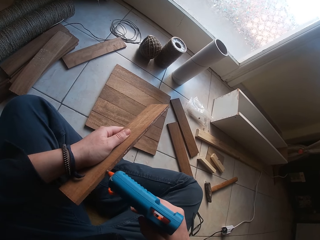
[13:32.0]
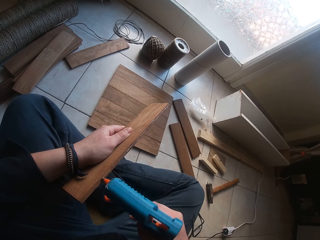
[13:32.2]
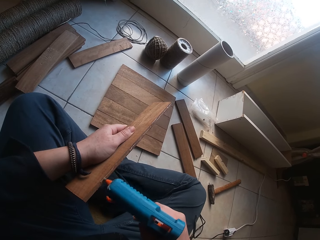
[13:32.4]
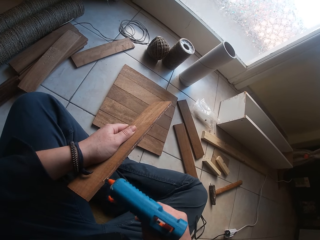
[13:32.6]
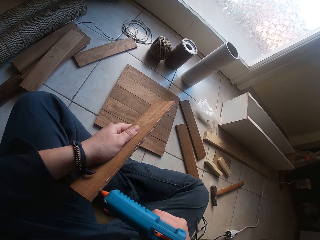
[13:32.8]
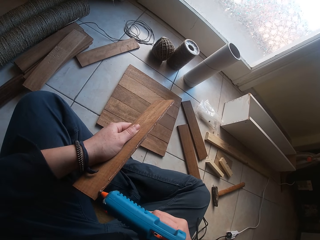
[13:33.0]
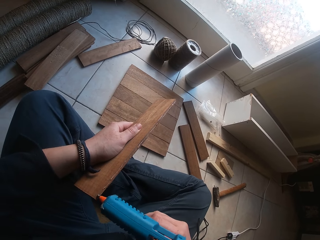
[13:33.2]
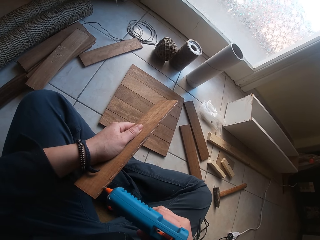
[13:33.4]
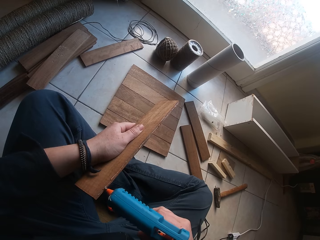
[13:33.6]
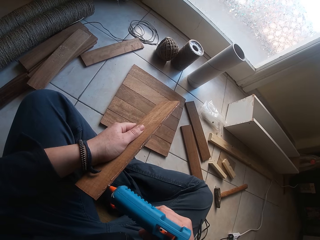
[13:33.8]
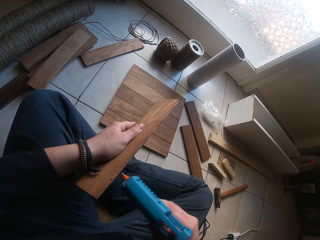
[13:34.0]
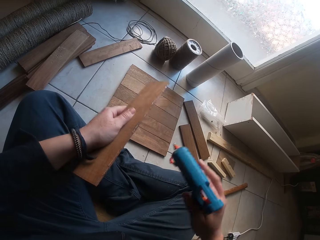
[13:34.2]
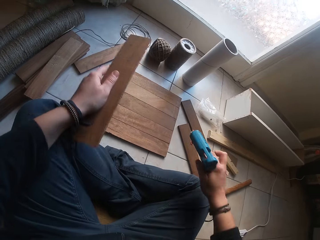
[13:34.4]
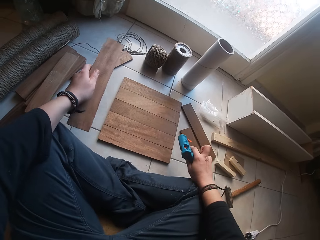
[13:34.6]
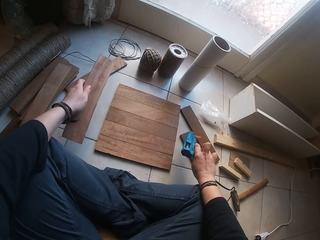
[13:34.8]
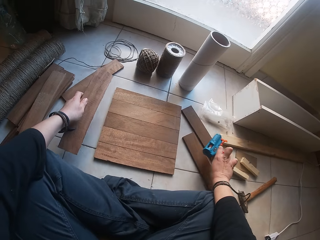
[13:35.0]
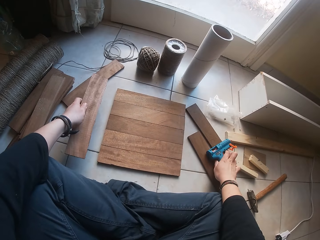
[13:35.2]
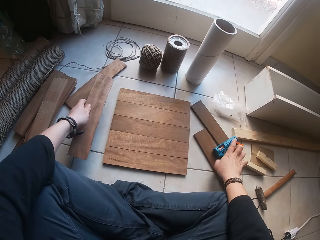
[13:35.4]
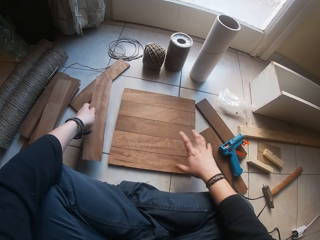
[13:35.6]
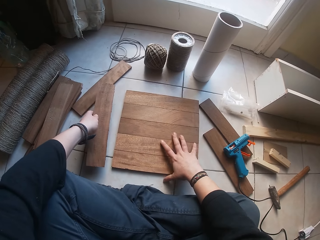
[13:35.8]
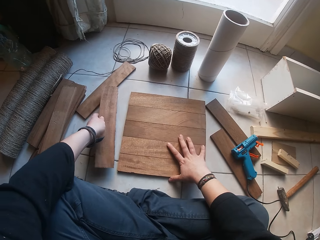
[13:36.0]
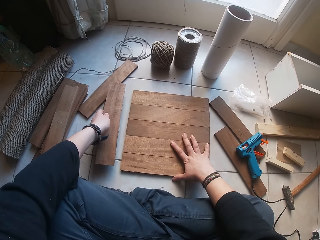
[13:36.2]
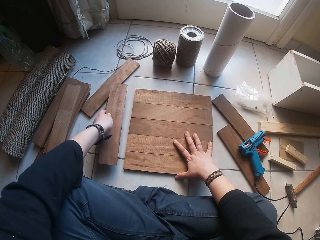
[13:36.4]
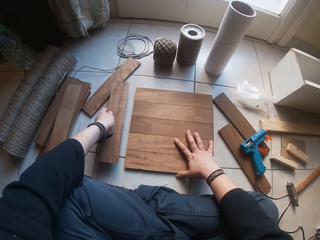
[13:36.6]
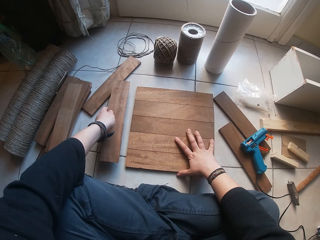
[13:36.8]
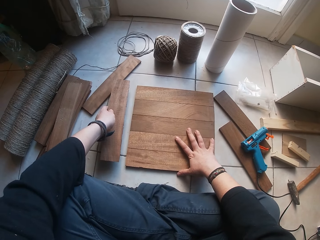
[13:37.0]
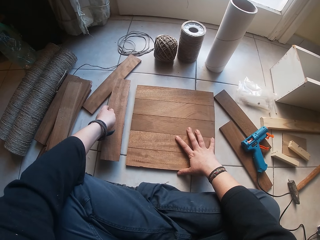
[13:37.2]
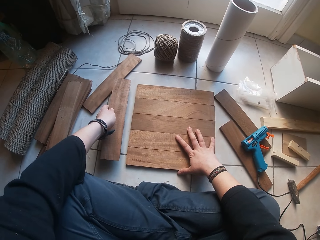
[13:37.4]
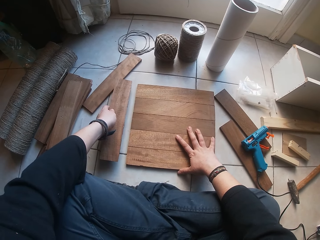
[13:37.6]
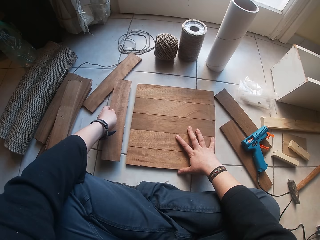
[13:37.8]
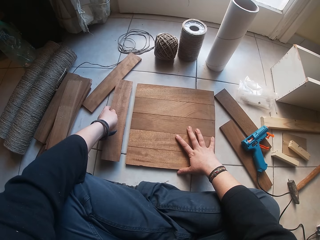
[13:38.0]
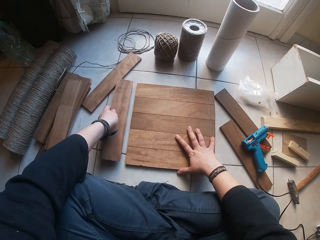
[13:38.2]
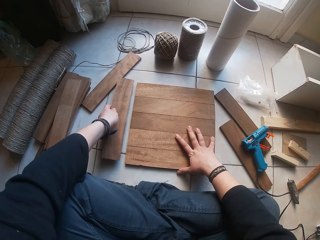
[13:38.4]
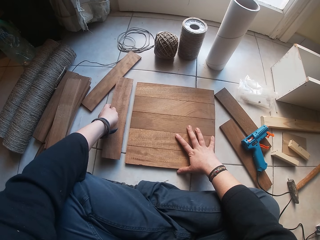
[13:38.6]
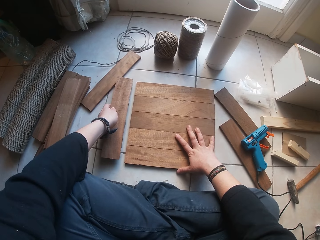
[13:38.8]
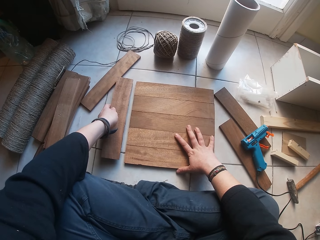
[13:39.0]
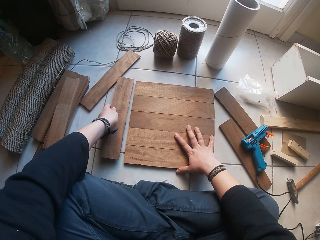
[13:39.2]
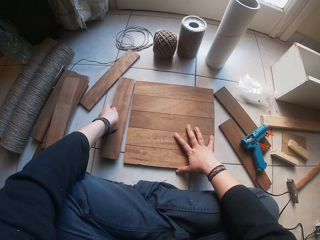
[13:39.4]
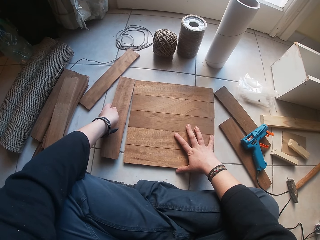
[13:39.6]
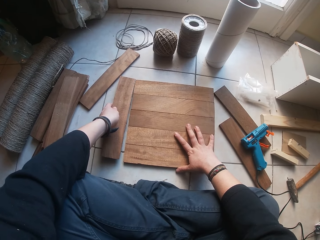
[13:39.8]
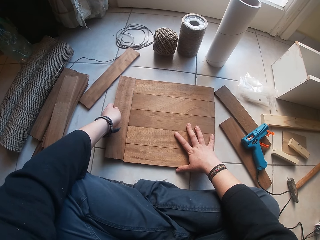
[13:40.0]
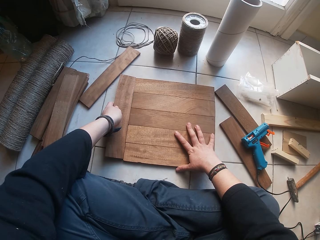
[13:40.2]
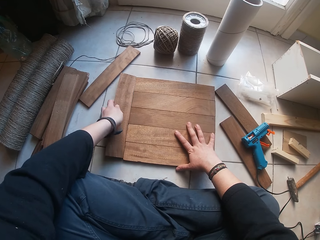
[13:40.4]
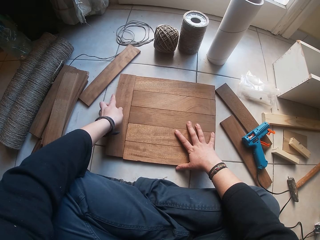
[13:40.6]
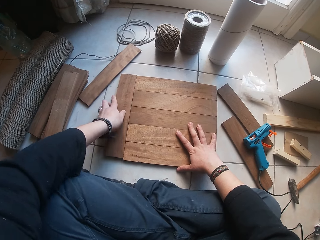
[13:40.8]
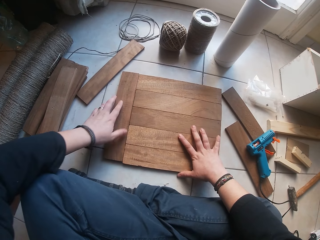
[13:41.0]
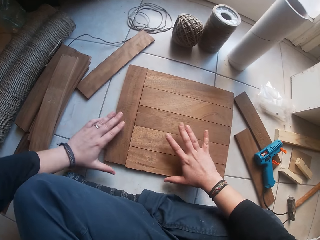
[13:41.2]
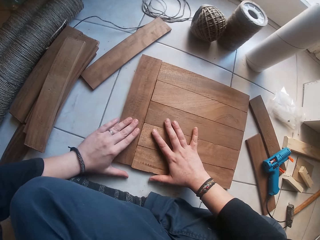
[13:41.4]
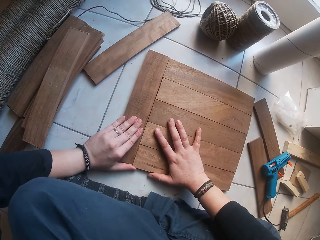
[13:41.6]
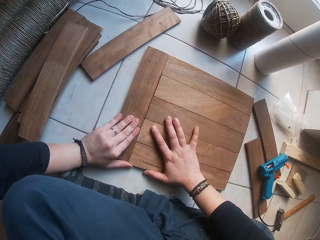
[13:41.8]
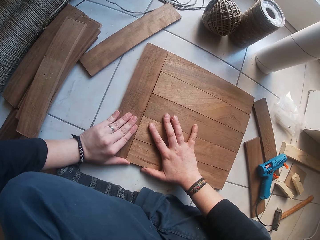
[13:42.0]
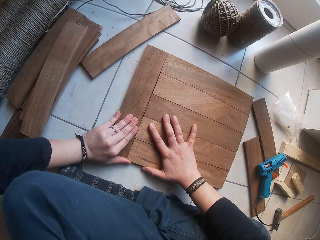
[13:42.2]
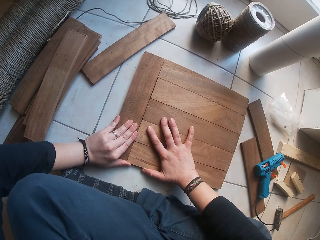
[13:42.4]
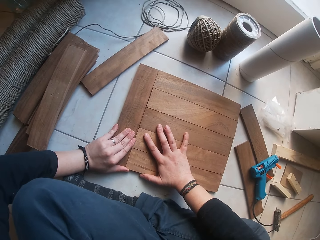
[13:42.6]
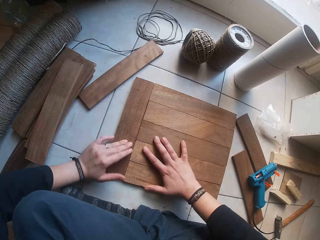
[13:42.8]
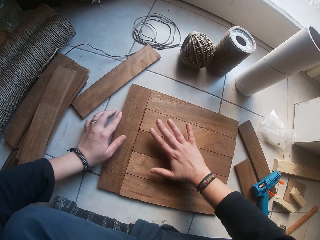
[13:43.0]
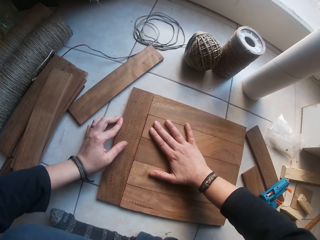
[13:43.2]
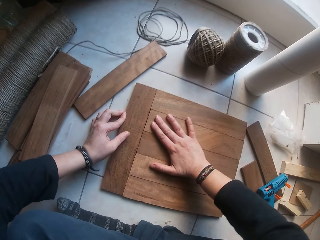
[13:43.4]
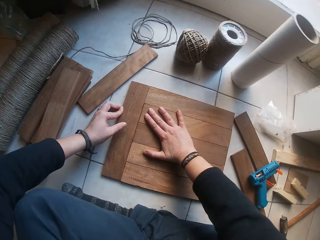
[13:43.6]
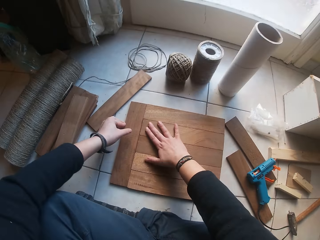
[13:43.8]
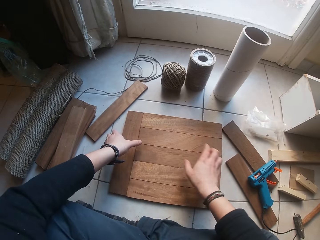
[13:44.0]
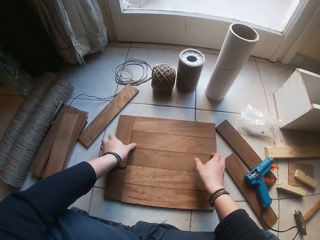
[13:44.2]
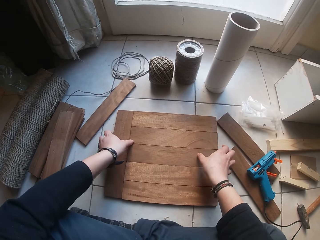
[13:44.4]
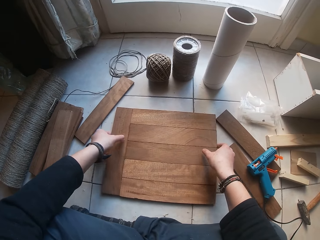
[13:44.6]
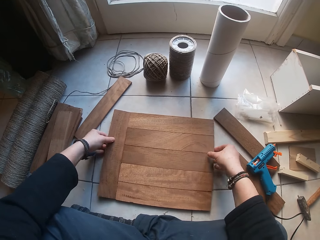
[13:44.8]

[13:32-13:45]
The camera wearer drops the wood gum on the floor with his right hand. He holds the plank. He connects the wood in his left hand to the wood set on the floor with his left hand. He presses the plank.

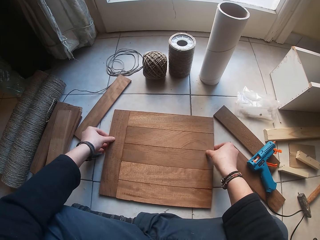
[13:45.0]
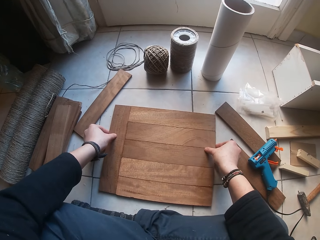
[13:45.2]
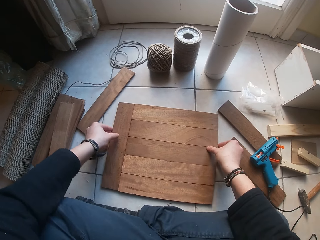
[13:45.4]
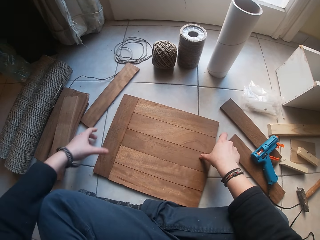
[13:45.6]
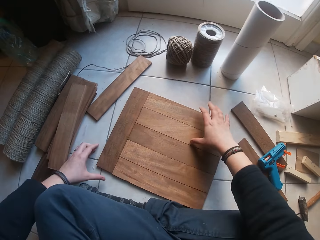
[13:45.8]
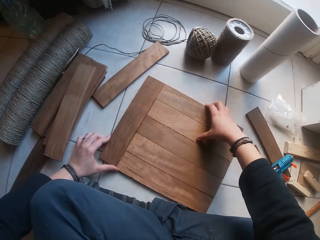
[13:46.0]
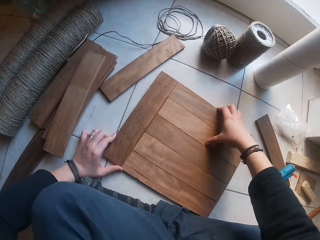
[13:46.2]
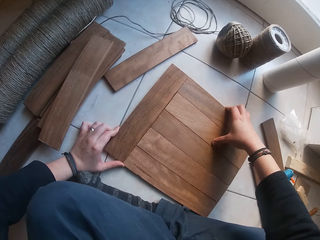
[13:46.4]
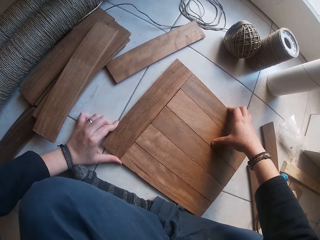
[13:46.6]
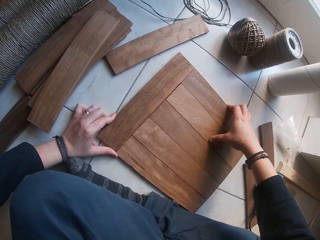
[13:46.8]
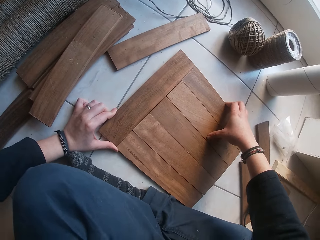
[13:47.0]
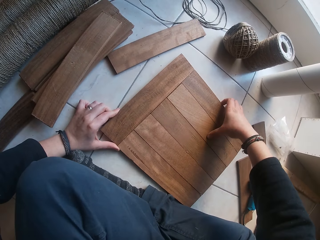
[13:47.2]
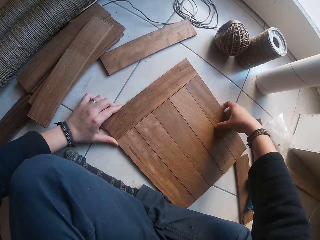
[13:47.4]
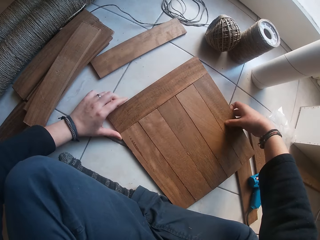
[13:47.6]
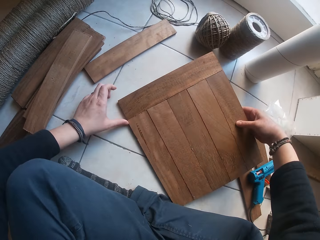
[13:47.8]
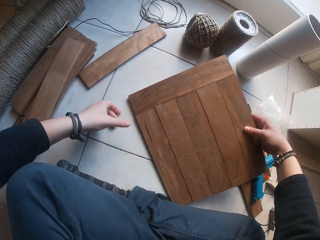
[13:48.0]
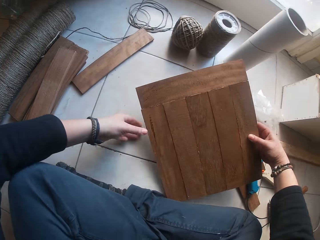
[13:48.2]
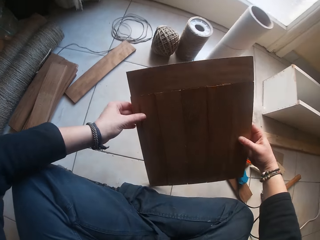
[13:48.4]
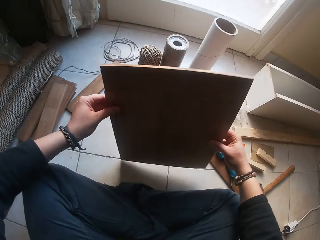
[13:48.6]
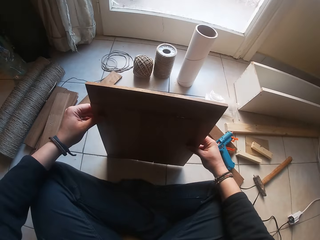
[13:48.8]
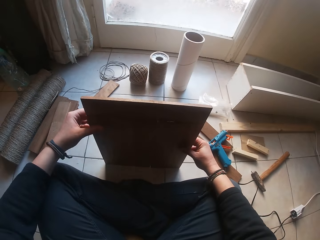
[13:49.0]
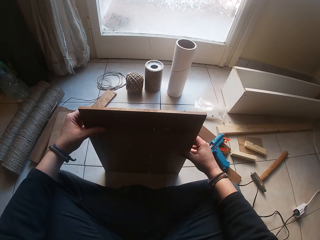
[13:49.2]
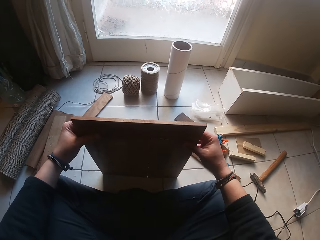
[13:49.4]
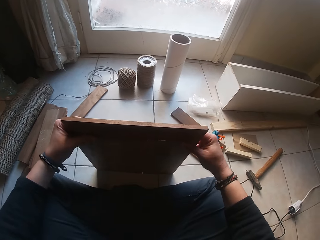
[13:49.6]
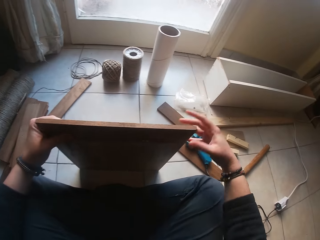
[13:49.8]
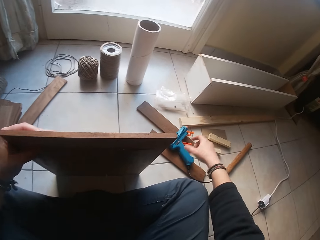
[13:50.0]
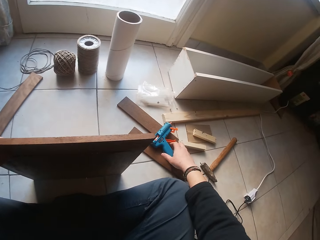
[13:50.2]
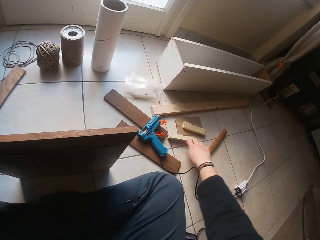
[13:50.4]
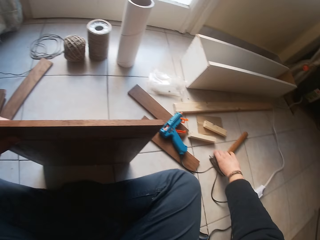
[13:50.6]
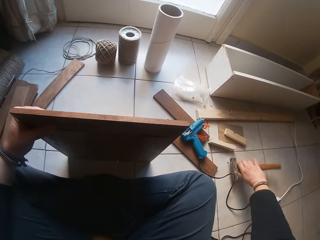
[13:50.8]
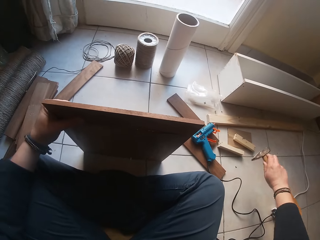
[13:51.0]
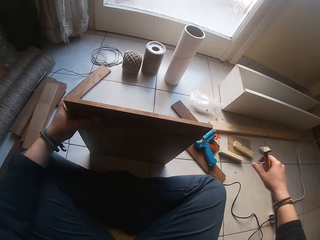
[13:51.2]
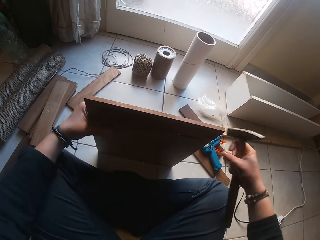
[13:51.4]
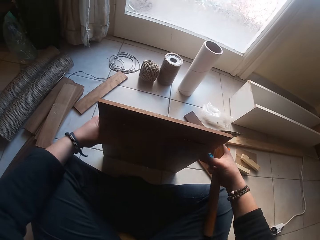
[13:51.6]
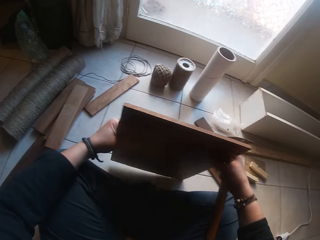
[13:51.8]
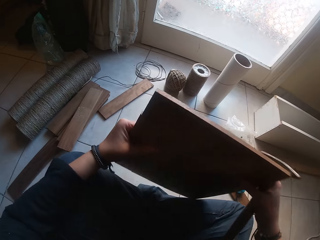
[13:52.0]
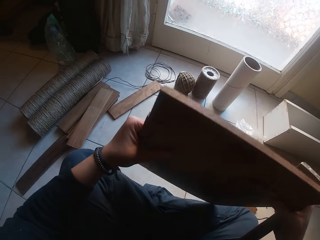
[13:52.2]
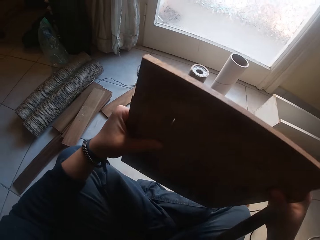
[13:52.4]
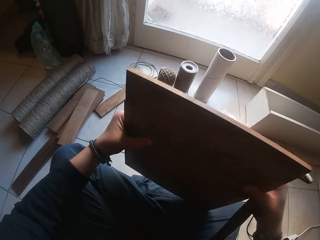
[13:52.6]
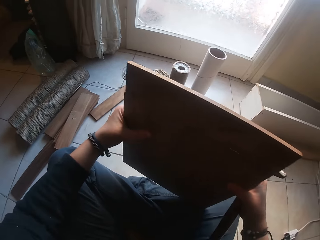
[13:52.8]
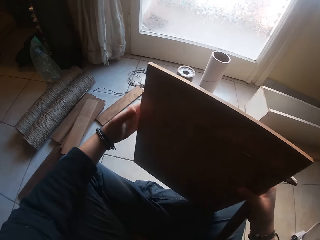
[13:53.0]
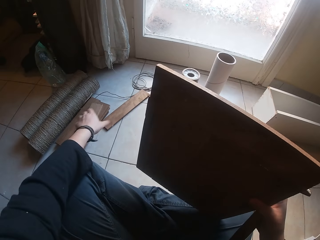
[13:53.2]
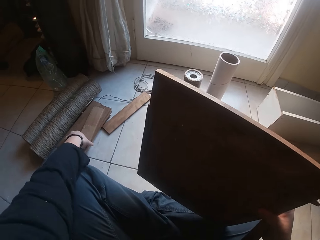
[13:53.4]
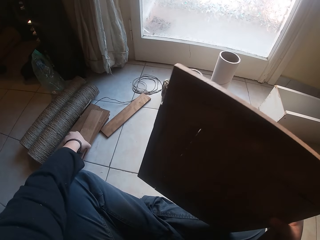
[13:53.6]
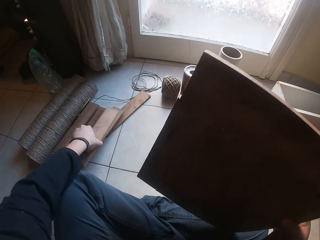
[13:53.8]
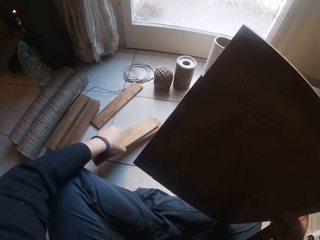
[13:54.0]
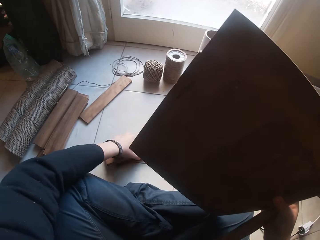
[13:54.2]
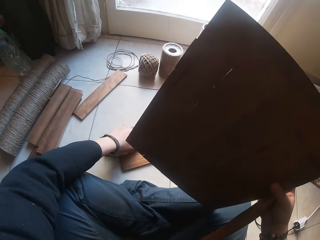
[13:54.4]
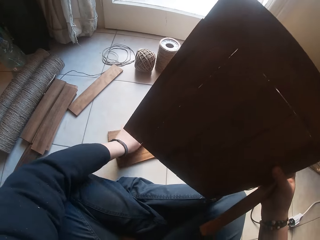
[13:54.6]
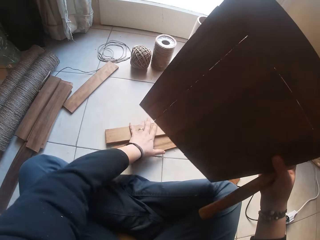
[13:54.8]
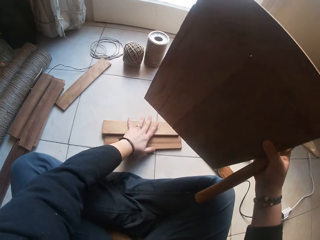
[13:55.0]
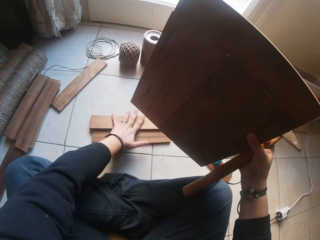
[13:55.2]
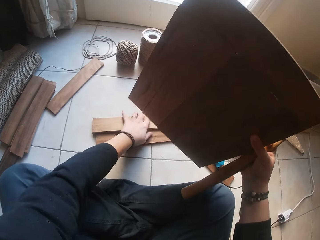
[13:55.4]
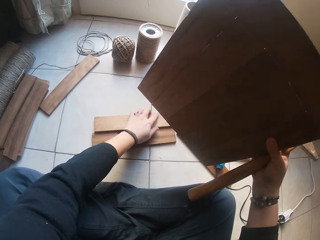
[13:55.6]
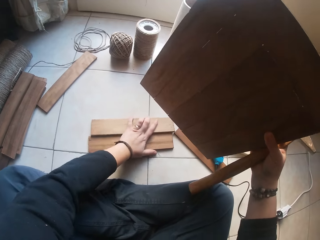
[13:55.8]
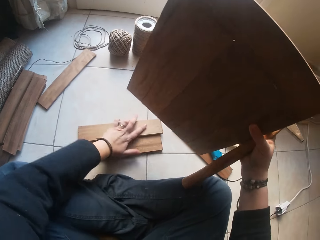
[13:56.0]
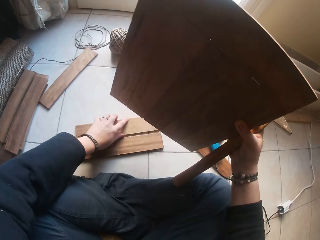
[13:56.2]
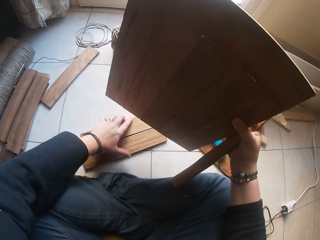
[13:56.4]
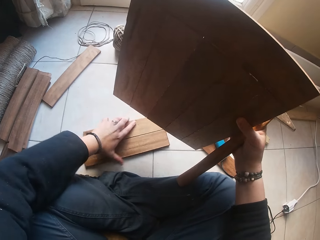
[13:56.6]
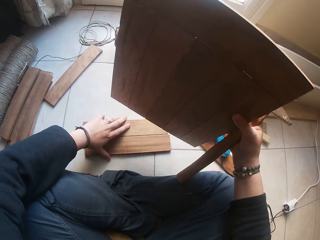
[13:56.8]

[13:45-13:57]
The camera wearer raises the wooden board from the floor with both hands. He holds the wooden board with both hands and places the wooden board on the floor. He picks up a wooden hammer from the floor with his right hand. He places the wooden board on his leg with his right hand. He holds the wooden board with both hands. He moves the wooden board with the left hand on the floor. He arranges two planks on the floor with his left hand.
